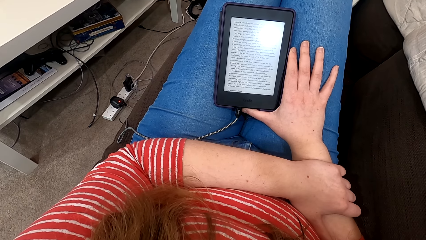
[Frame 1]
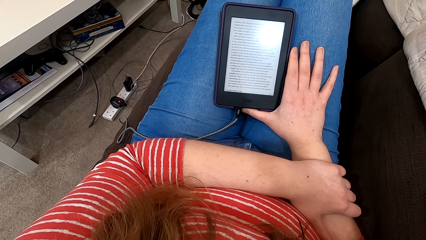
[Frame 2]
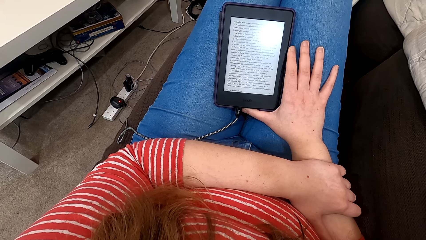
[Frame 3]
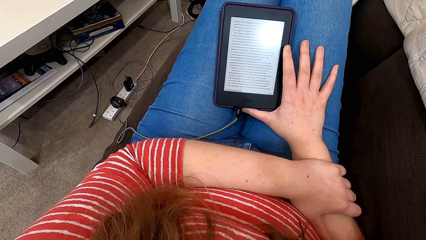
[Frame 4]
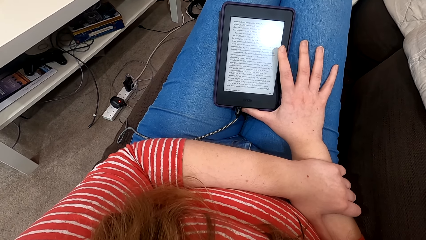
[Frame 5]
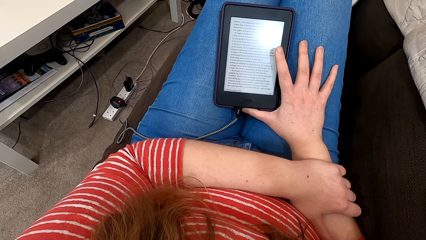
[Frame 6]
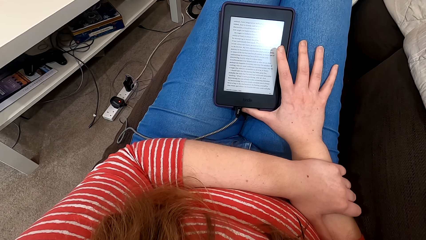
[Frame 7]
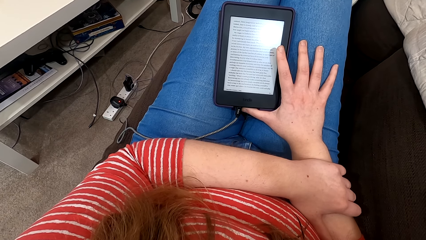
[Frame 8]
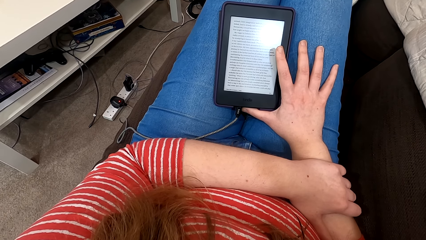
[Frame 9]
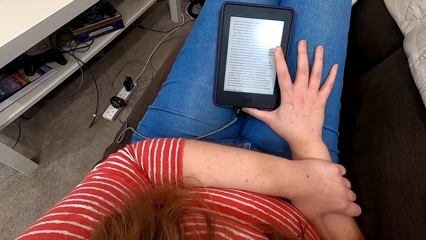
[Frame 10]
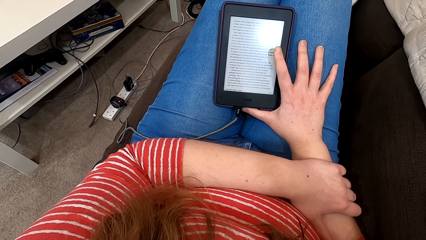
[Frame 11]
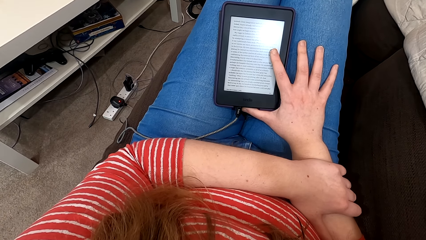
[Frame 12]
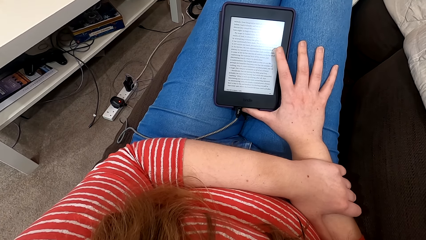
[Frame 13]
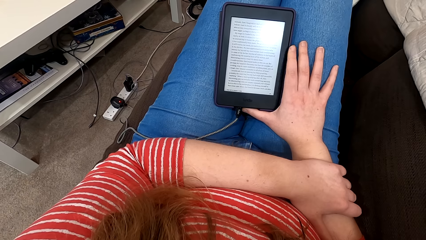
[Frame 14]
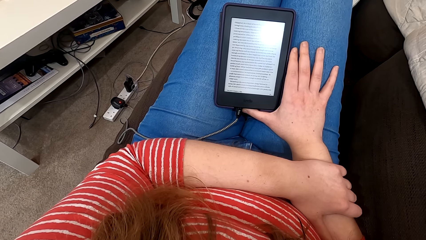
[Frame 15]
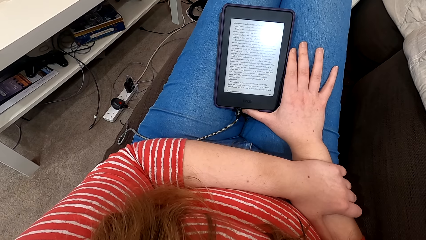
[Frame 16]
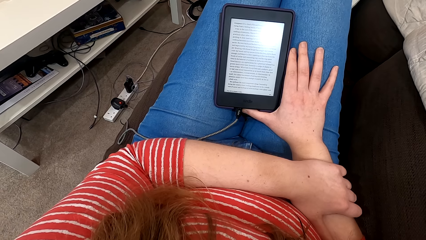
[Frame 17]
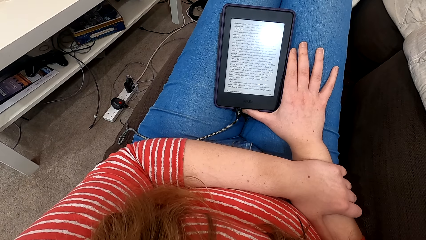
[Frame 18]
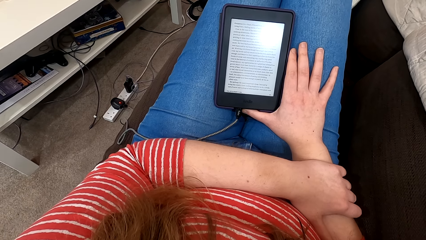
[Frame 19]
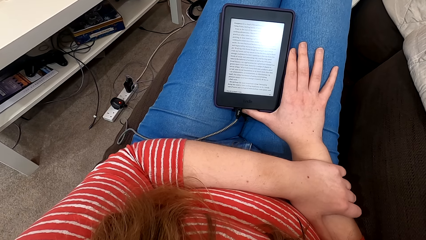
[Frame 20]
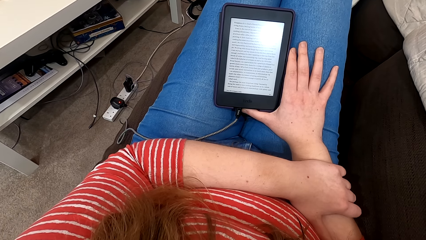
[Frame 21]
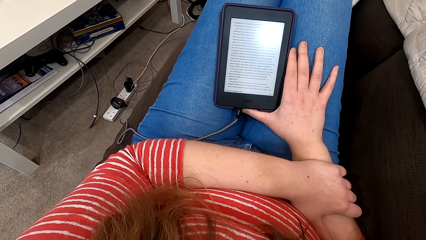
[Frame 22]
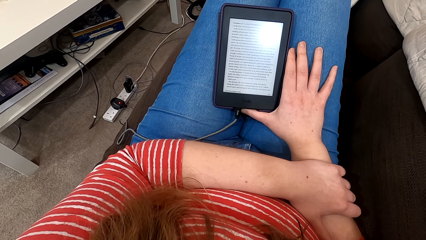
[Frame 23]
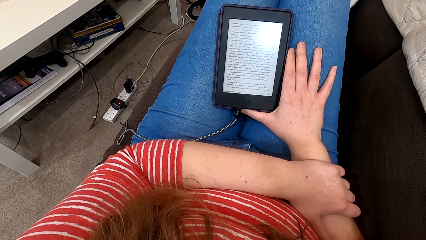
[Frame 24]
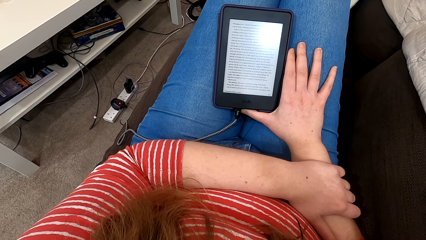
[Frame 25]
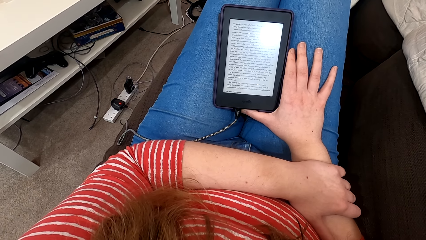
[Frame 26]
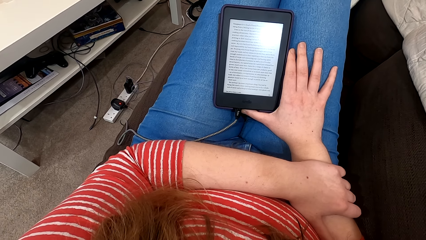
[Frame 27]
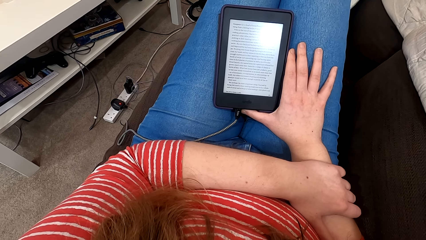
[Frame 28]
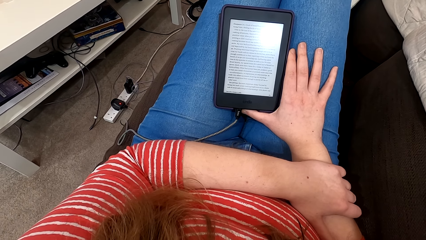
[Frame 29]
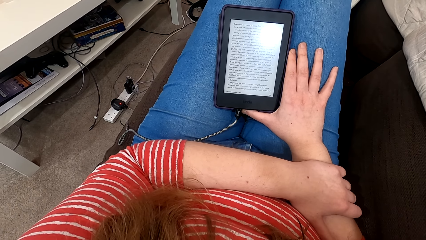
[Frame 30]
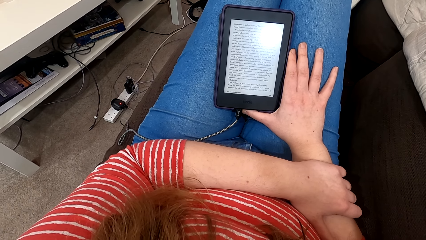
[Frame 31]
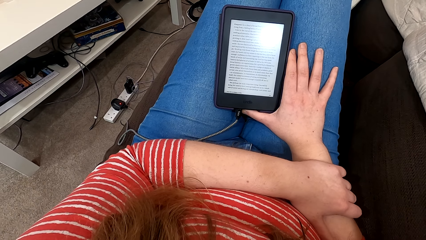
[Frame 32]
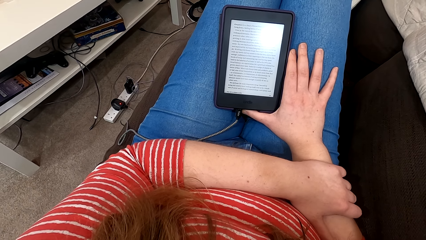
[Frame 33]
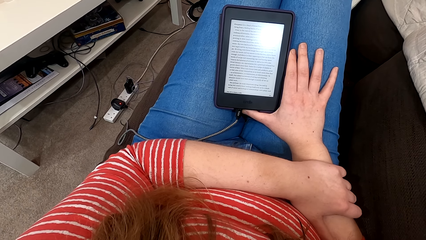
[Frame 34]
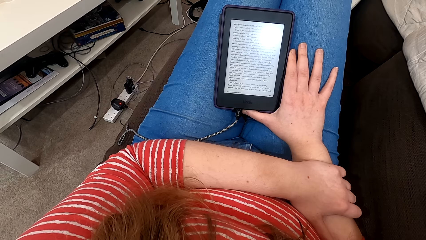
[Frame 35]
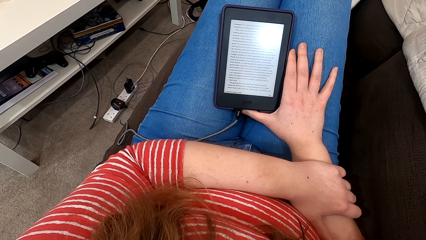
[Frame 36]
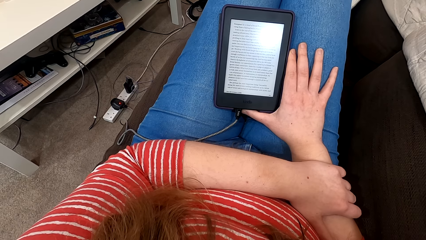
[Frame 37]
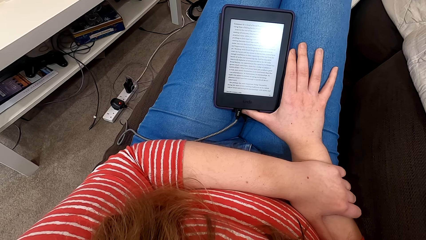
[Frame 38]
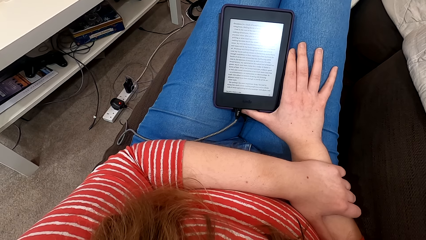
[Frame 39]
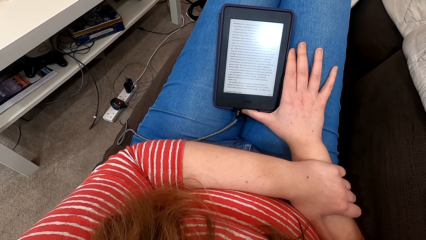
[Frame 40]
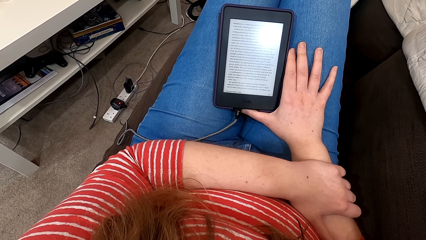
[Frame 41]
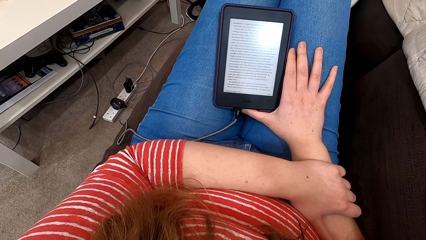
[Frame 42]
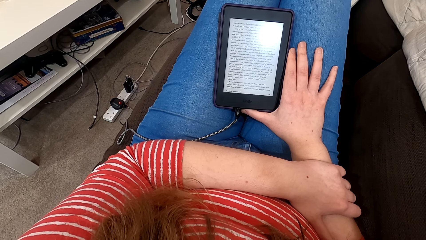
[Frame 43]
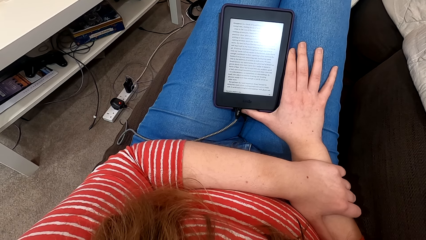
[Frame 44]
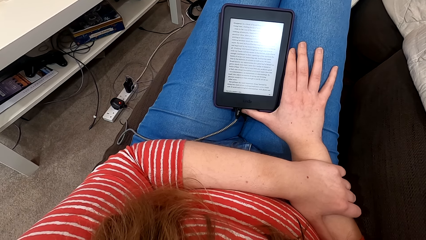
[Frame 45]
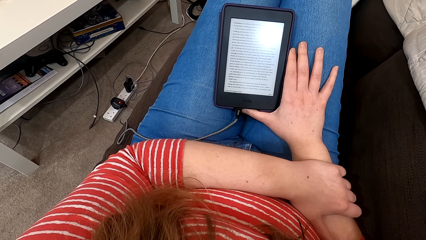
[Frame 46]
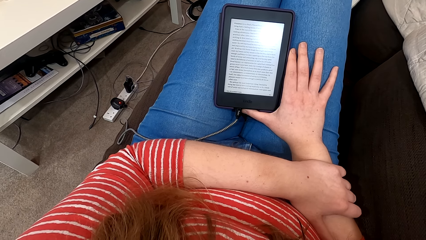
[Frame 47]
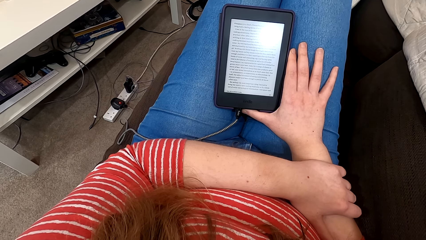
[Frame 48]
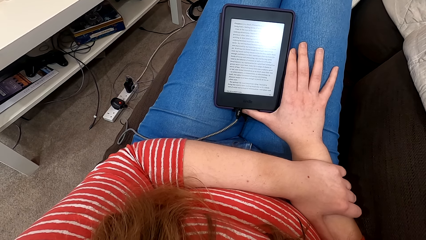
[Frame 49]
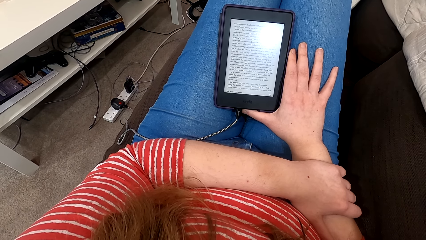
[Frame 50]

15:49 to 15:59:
The camera wearer taps the phone or tablet screen. They read on the phone.

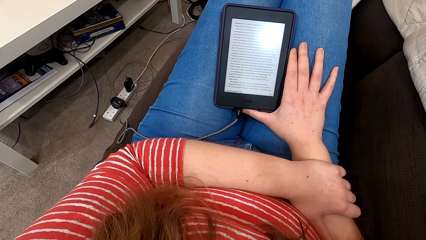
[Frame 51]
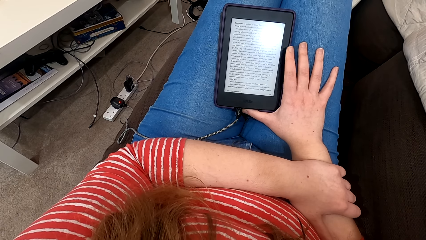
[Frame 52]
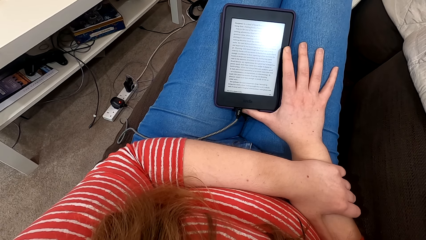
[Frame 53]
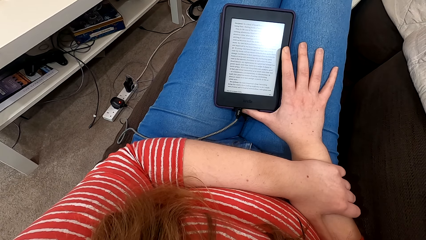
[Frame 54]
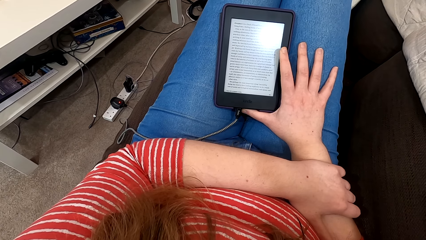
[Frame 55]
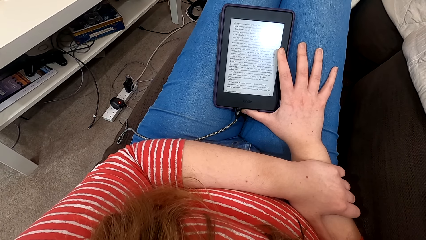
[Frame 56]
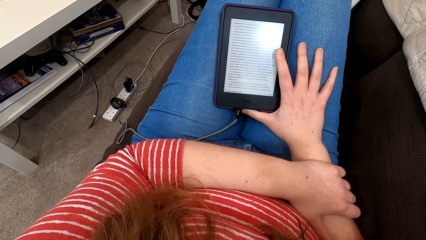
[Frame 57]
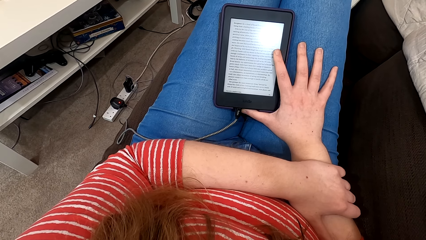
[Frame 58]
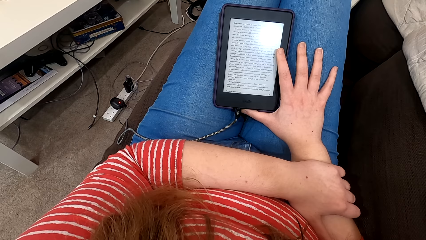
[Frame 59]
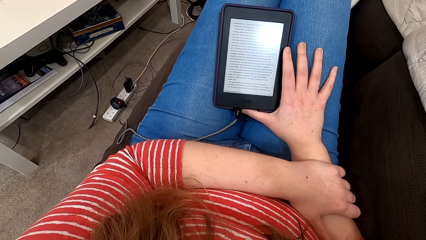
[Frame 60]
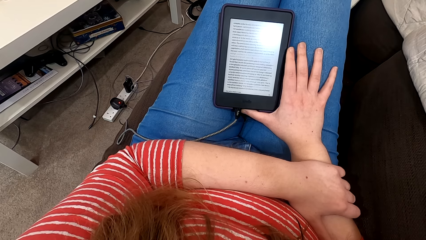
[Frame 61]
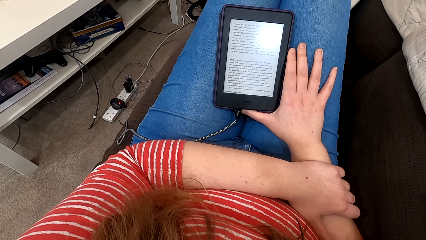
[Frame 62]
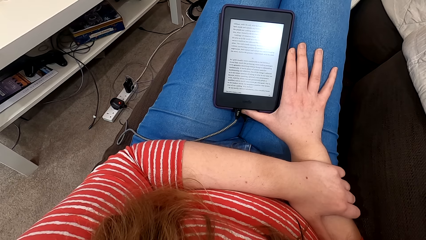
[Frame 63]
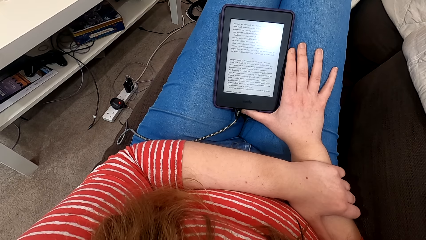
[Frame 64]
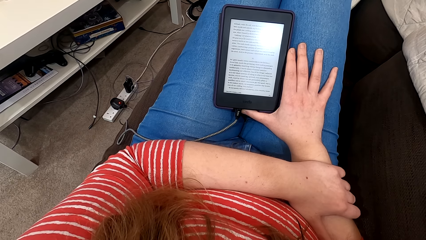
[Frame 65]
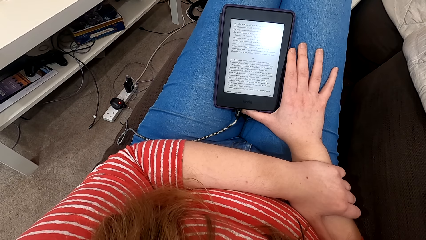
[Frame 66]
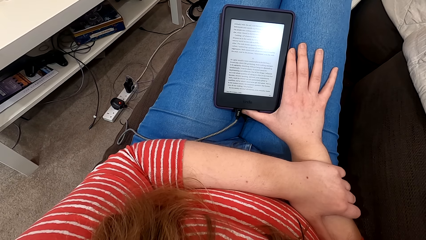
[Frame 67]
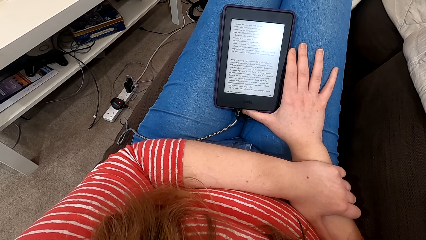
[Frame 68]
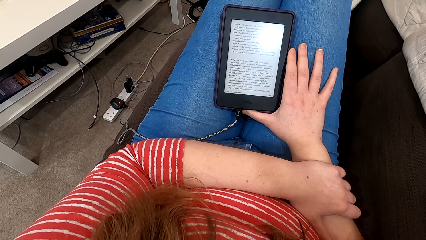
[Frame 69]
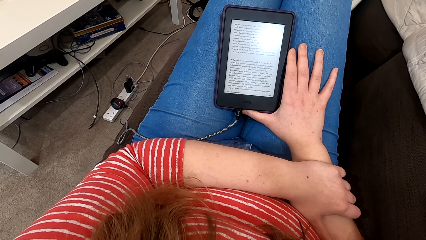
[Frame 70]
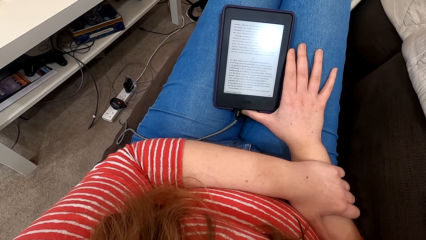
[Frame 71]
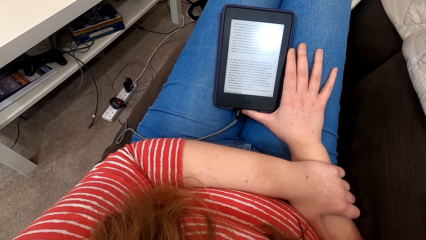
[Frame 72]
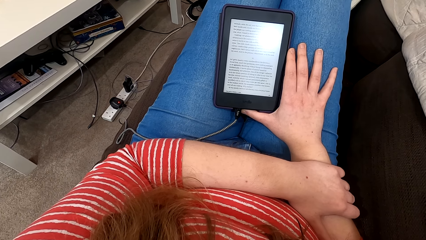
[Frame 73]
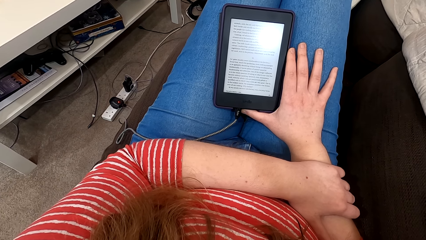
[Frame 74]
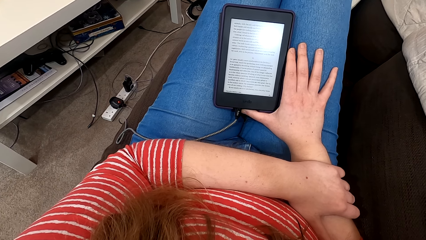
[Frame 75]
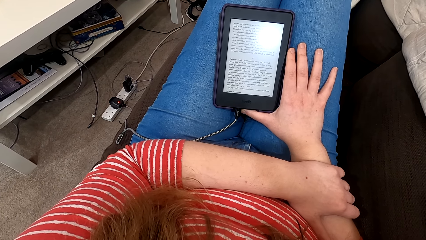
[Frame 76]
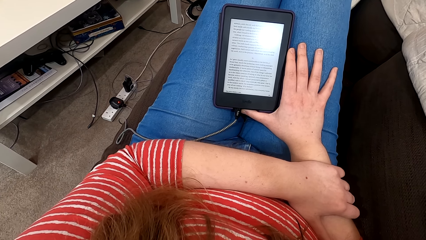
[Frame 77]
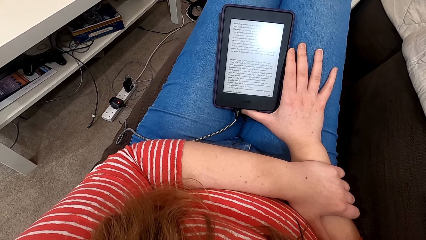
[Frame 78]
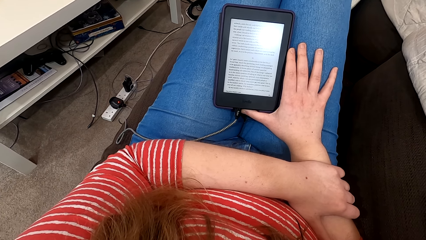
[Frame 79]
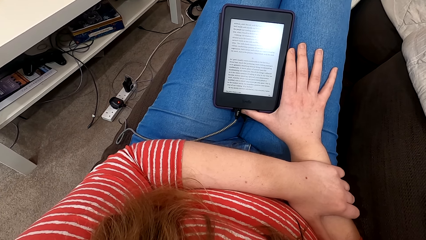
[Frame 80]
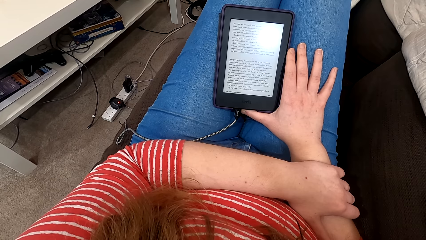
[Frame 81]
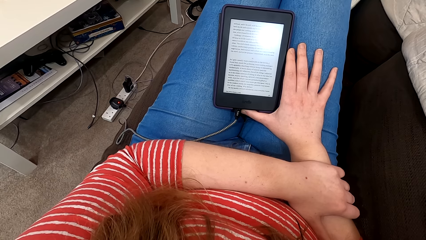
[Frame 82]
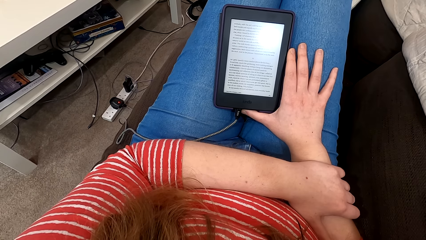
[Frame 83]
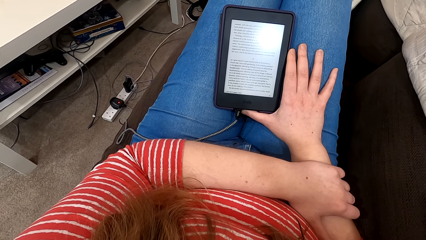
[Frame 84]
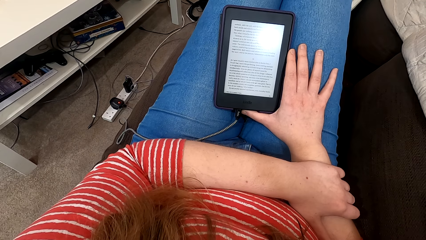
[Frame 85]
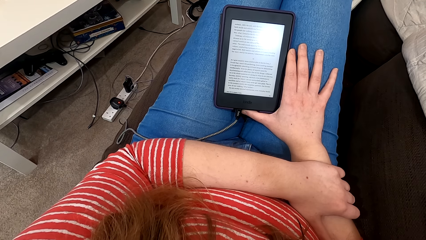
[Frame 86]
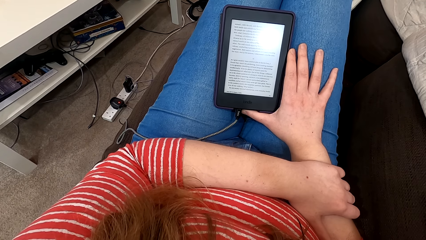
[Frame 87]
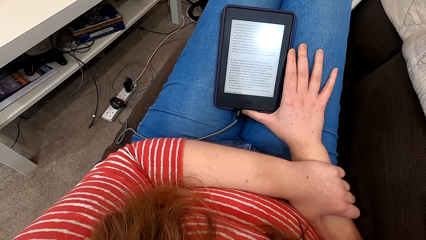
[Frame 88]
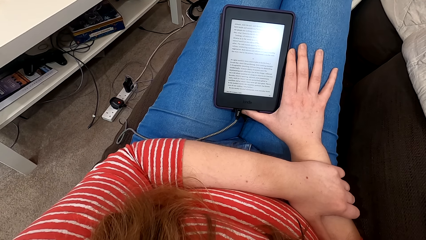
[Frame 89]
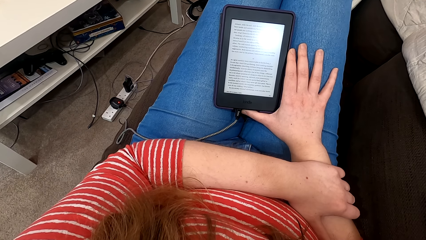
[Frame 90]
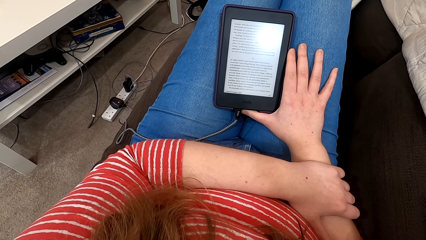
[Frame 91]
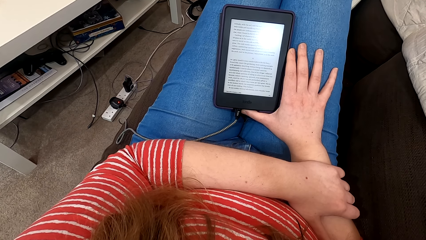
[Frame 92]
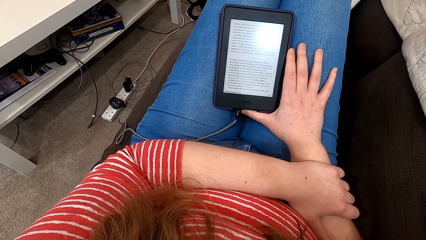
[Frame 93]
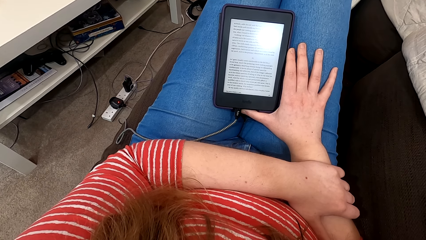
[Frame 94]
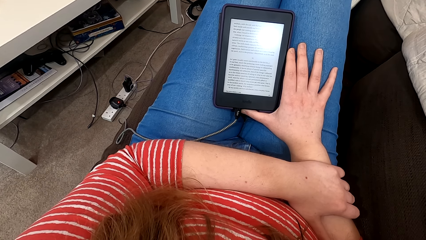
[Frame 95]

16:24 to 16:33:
The camera wearer taps the phone or tablet screen. They read on the phone.
